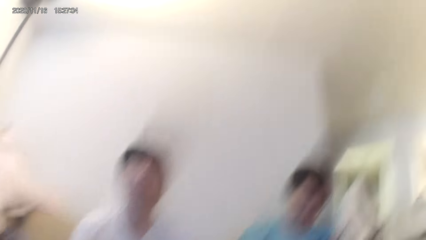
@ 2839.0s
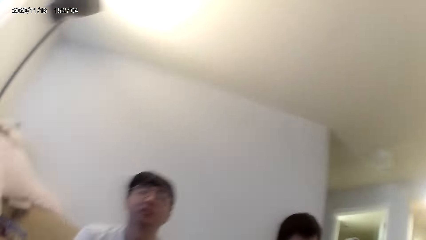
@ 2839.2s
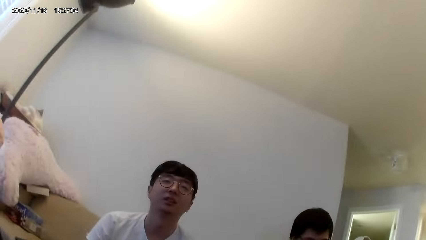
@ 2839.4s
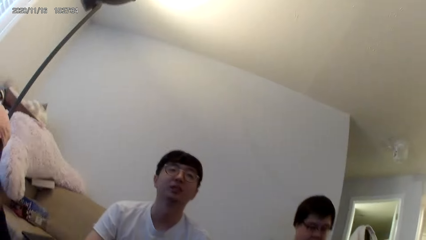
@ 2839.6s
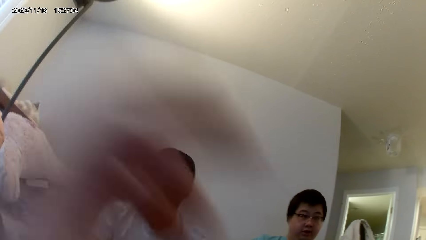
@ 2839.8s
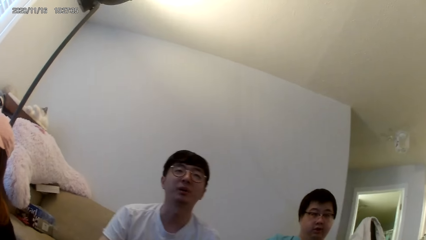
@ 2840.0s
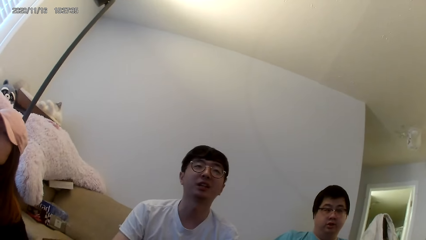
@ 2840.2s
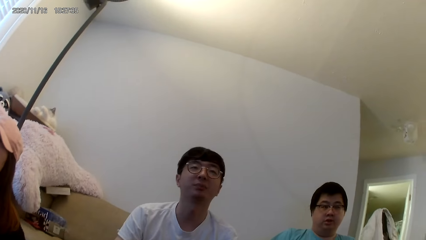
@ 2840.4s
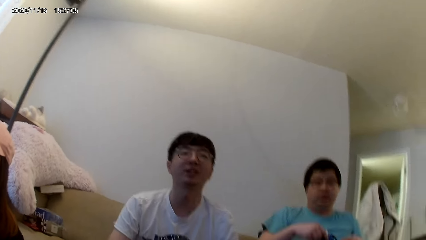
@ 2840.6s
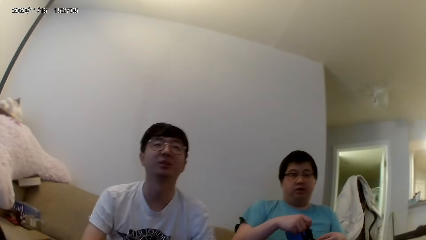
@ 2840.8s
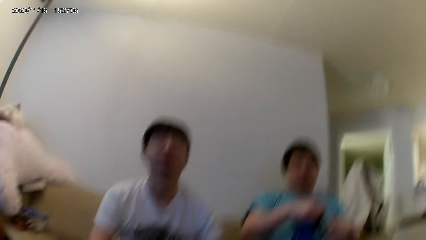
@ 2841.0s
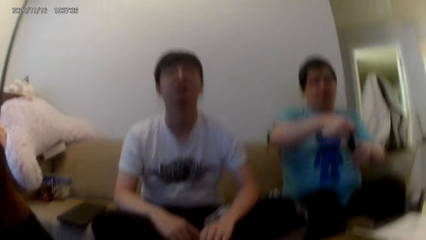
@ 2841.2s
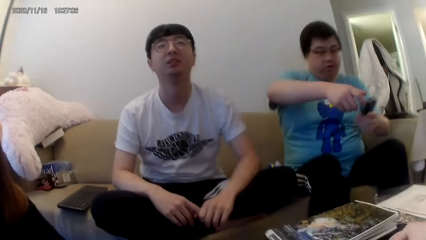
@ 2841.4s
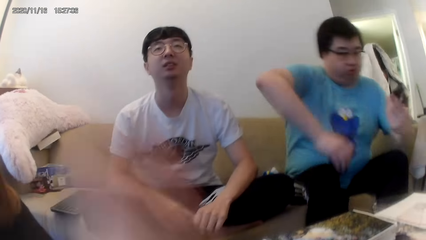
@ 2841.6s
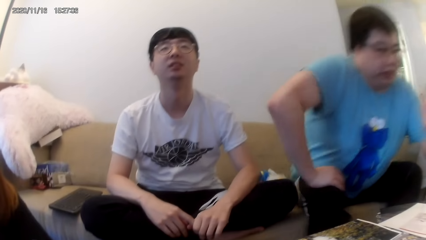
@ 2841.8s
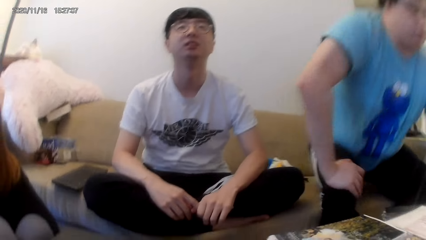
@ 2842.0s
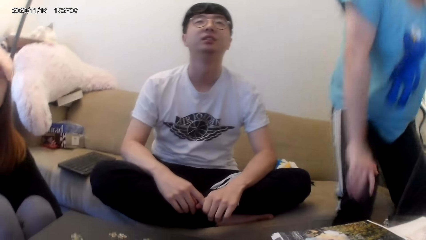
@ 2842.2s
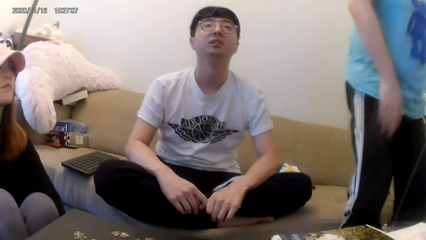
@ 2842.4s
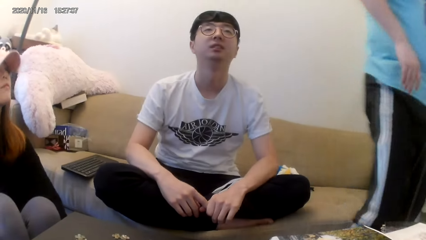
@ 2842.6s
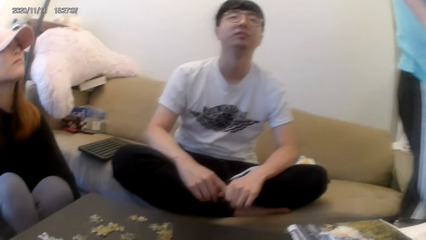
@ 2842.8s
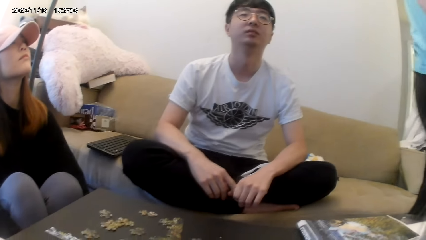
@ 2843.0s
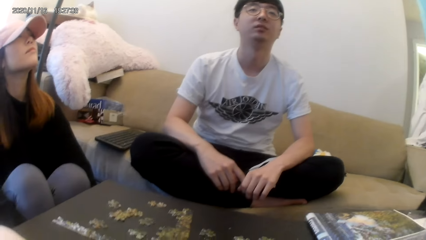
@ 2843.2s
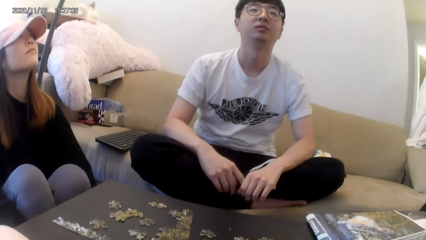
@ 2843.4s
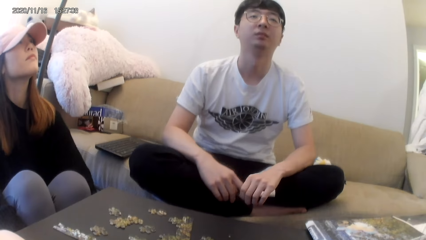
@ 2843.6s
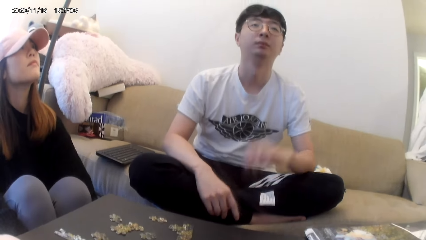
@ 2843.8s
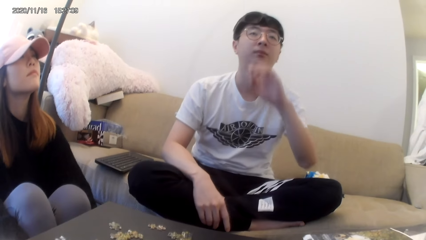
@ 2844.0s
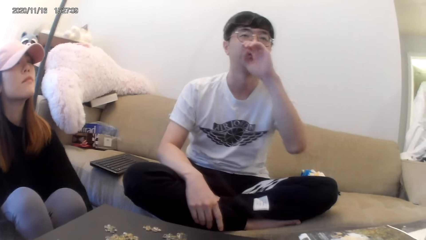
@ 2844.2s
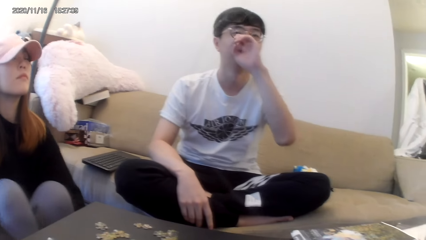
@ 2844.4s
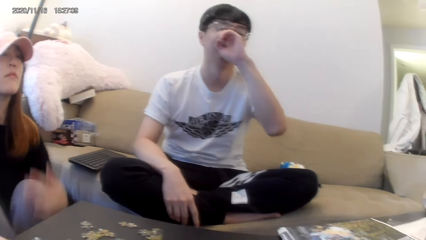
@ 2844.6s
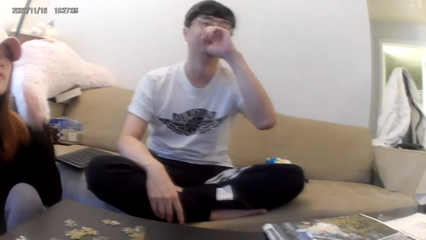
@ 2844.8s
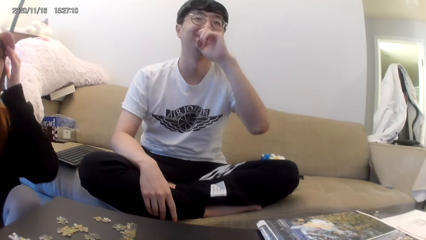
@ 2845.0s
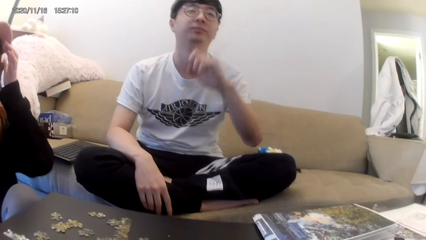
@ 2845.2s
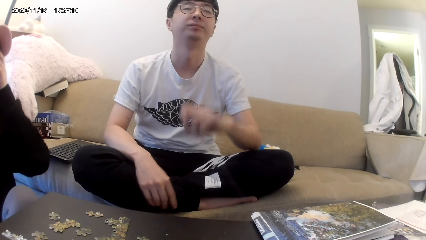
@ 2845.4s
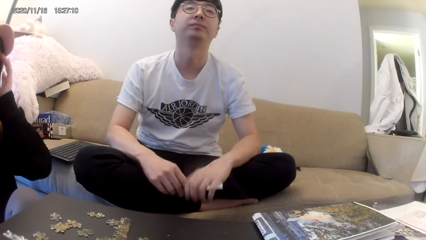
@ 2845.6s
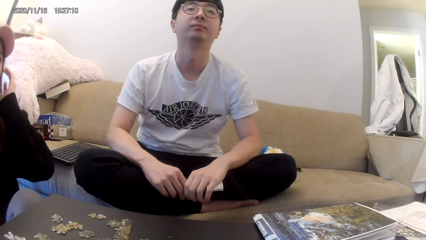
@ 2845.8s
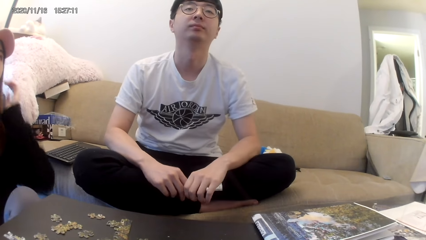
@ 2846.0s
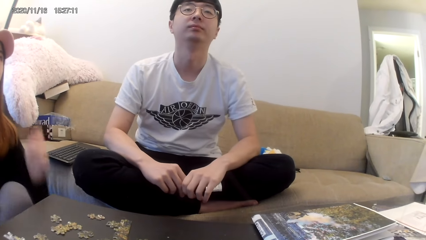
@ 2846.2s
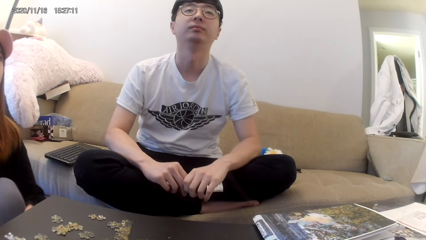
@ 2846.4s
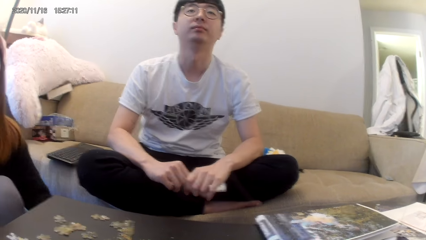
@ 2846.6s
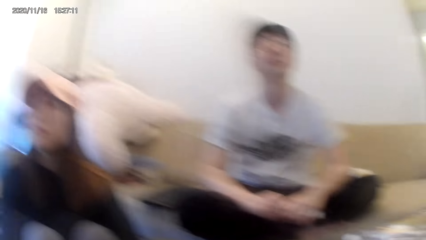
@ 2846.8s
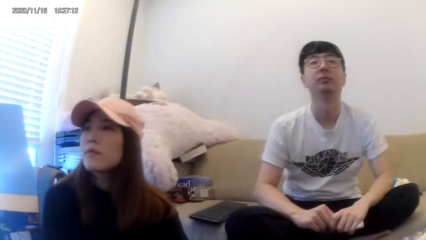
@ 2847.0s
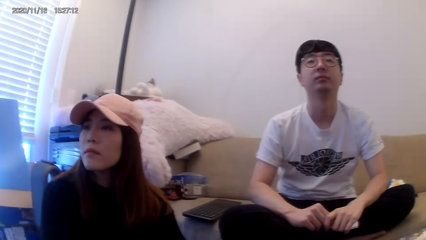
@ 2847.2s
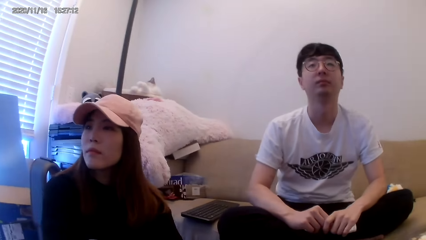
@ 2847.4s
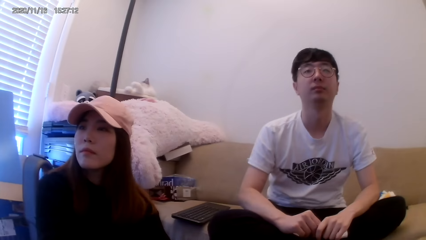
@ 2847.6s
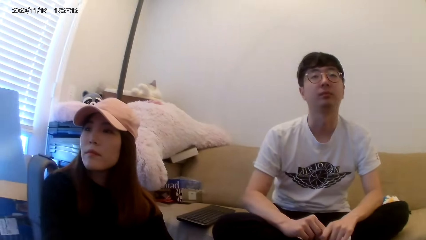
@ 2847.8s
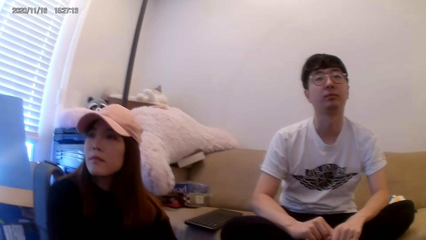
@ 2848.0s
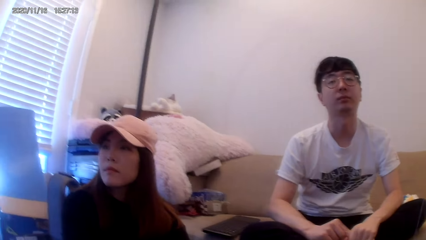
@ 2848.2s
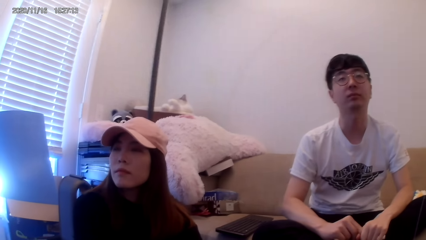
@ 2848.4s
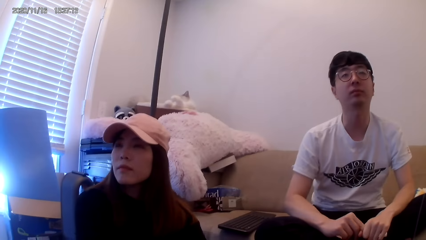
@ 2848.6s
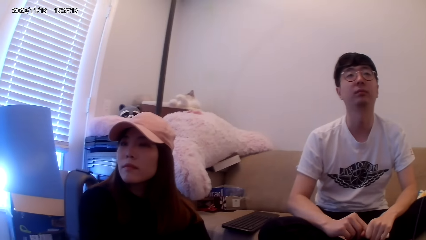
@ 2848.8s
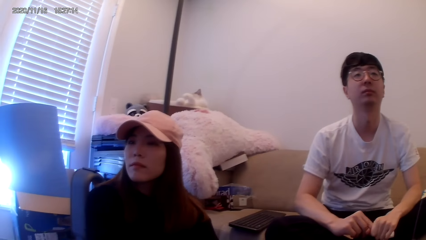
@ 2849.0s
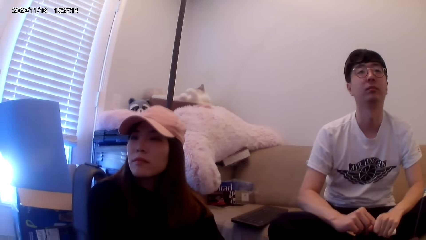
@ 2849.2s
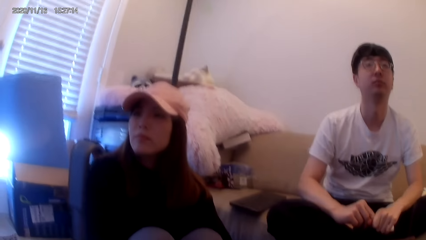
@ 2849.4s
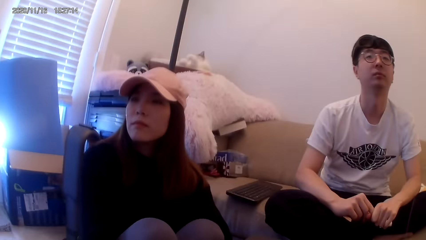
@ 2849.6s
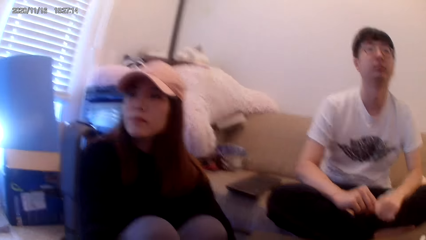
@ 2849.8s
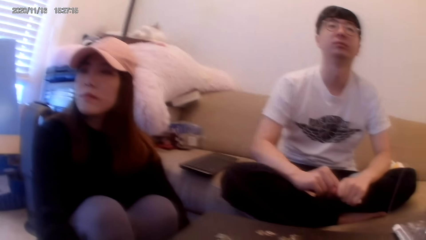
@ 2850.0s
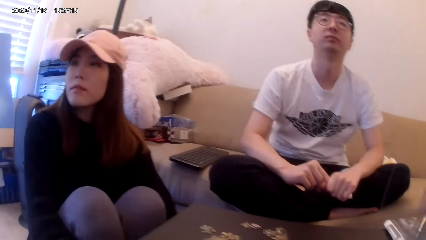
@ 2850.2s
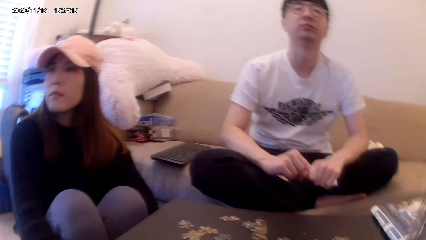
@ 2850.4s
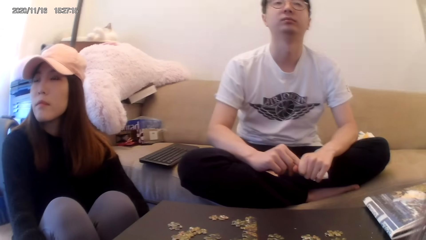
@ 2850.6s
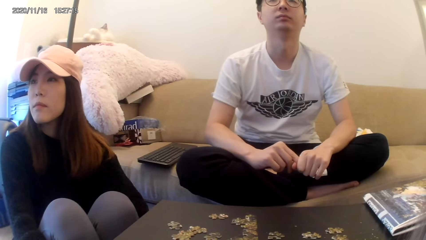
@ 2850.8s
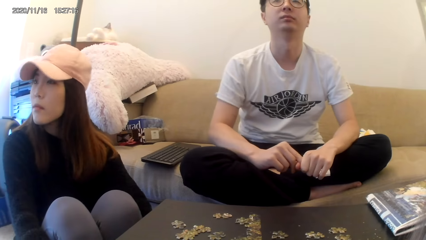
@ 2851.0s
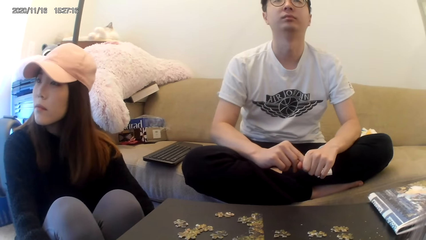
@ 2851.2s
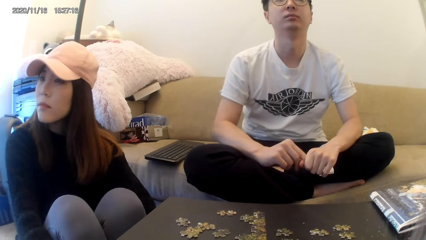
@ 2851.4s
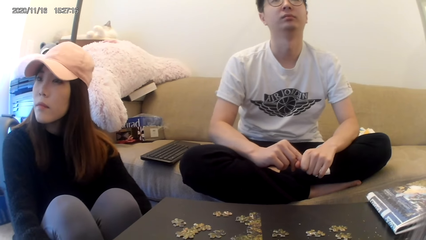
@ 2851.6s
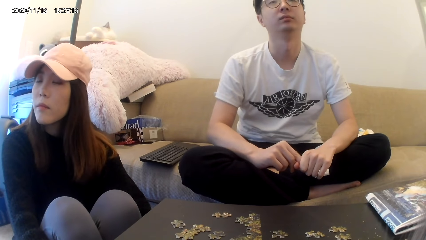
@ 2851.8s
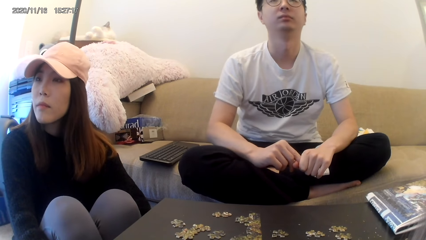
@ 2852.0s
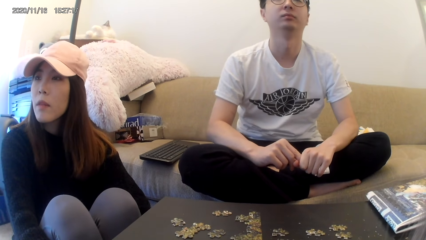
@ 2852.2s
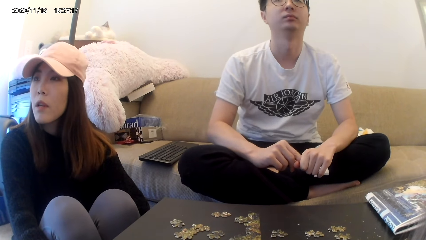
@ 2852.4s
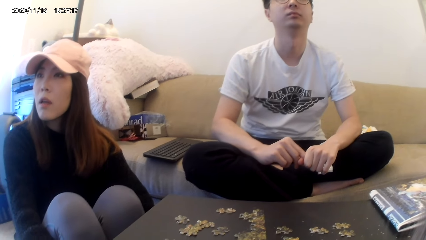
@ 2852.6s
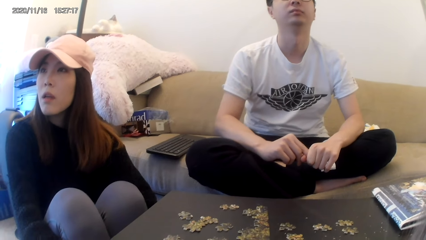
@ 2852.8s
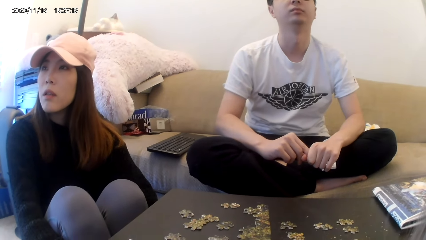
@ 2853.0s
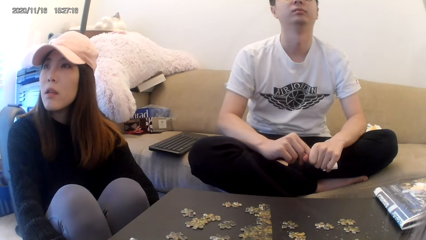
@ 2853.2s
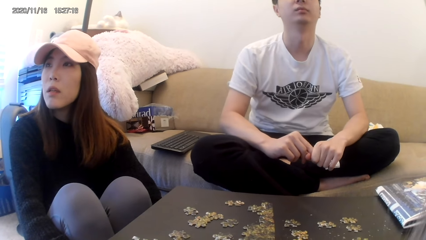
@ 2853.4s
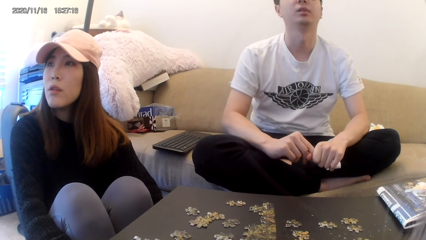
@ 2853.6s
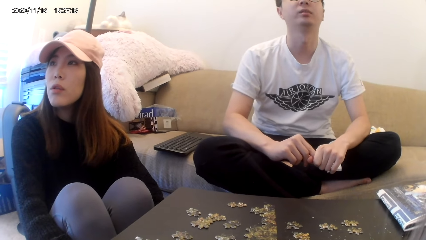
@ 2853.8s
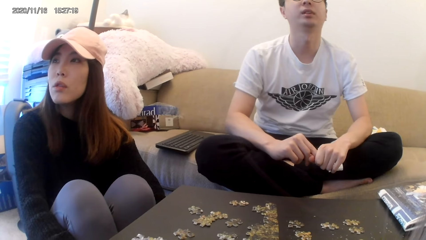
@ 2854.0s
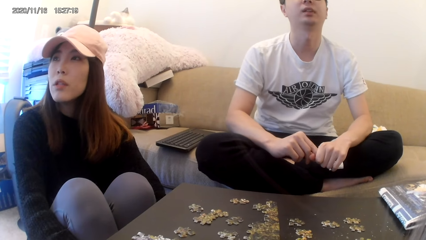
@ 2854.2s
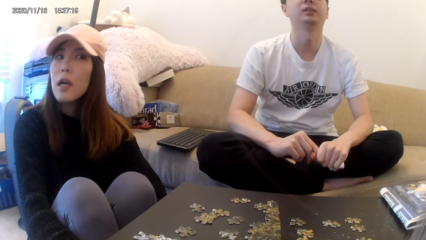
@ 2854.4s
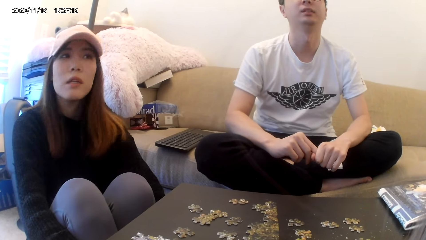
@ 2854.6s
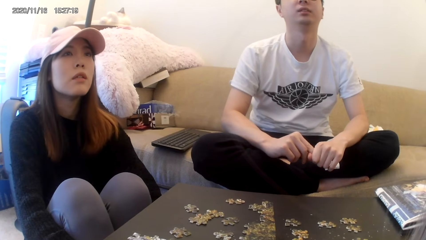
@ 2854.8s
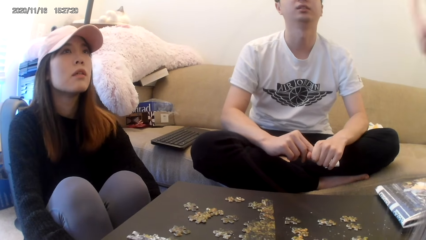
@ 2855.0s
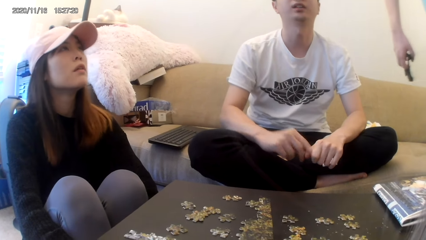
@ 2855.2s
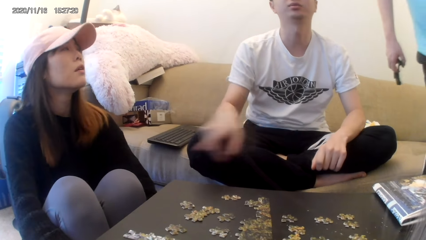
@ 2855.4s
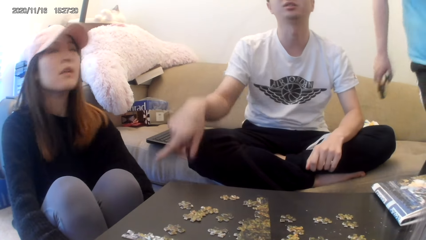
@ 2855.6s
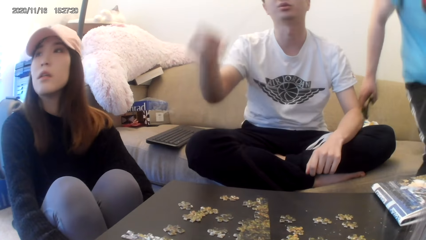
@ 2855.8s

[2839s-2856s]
The camera wearer raises the left hand. A man walks away. The camera wearer talks to another man and a third man.
